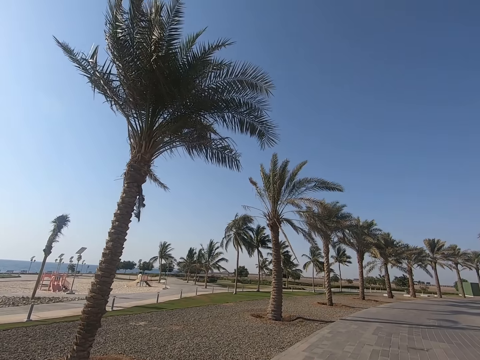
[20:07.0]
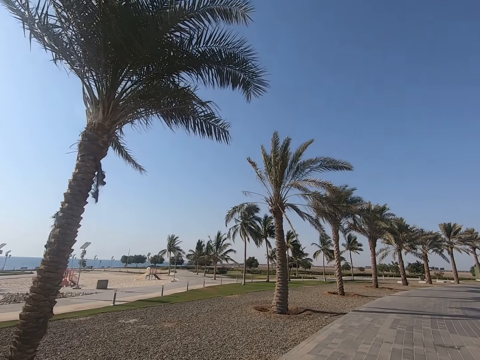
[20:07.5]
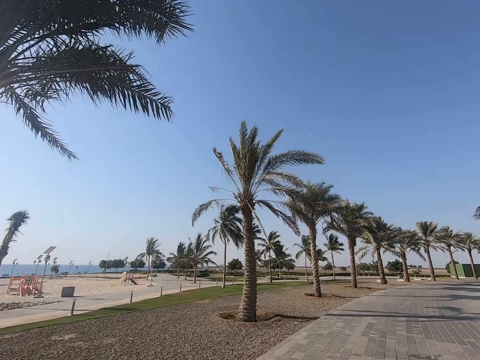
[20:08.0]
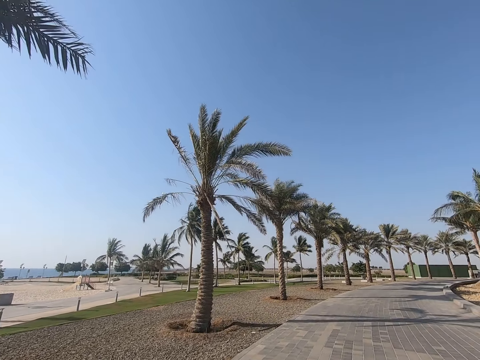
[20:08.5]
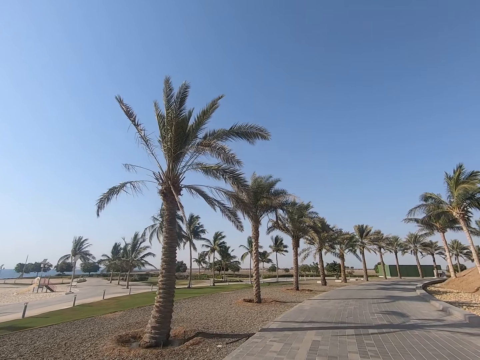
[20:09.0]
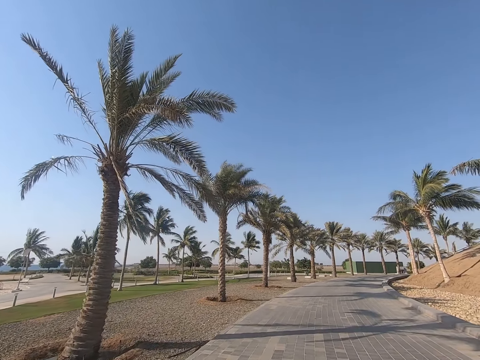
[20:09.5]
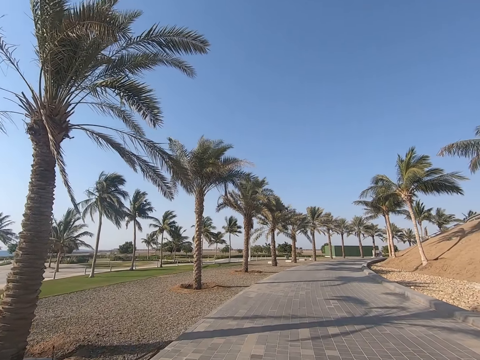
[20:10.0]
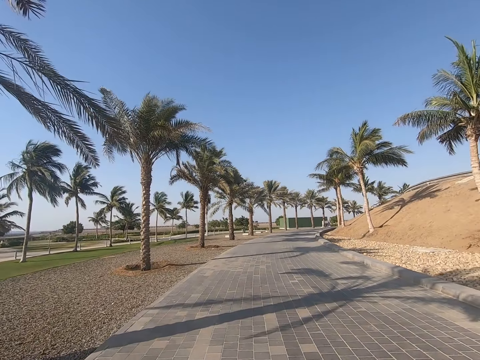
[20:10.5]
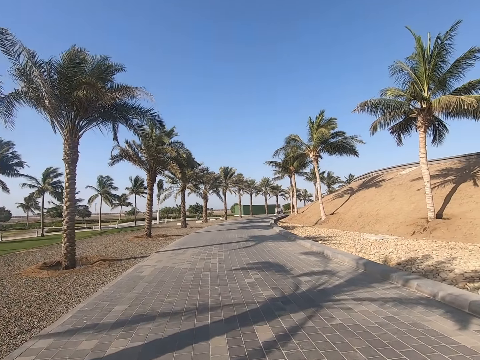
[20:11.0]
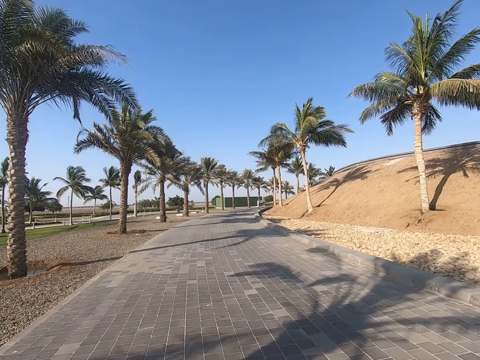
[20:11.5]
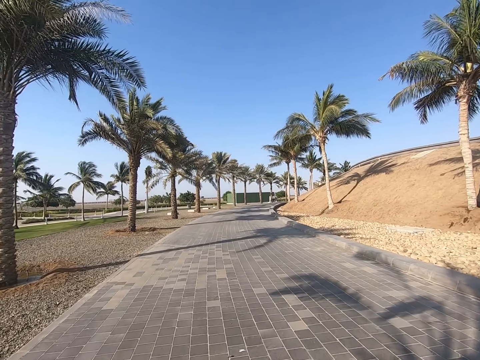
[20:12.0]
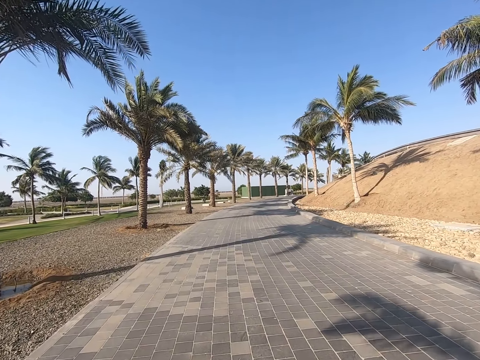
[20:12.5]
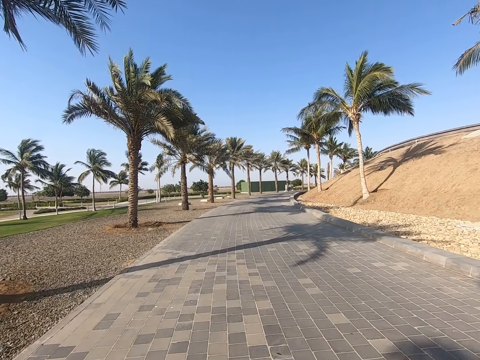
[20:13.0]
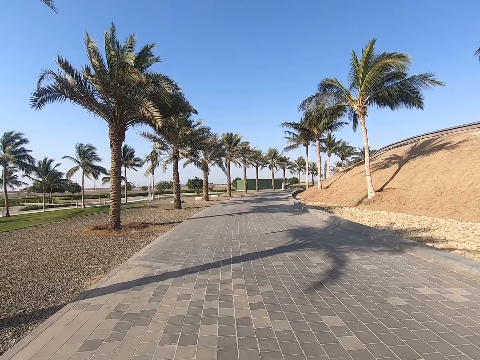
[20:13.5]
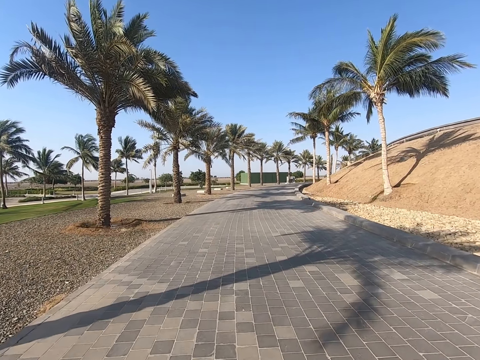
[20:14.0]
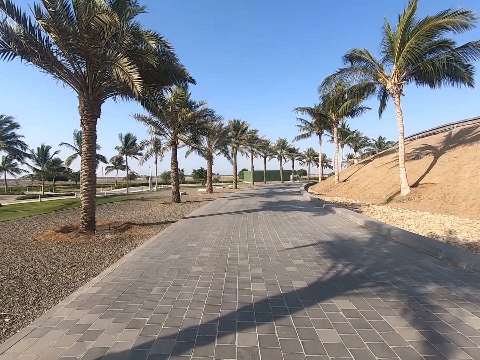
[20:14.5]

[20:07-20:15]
The camera wearer looks around. They ride on the road.

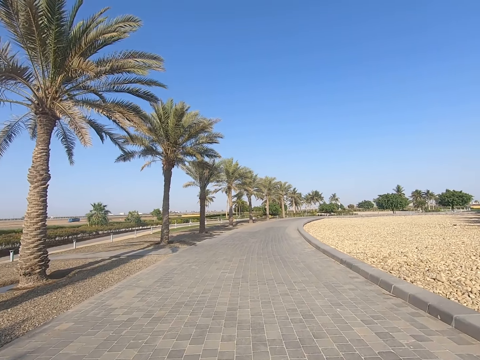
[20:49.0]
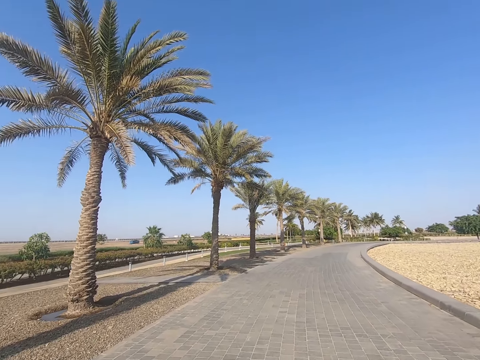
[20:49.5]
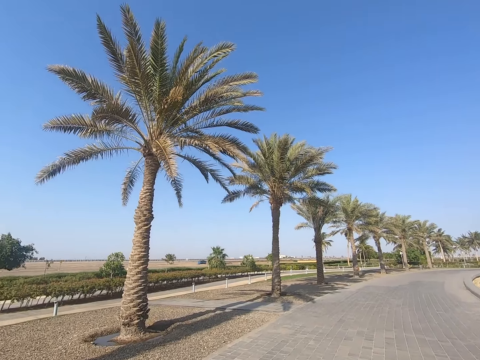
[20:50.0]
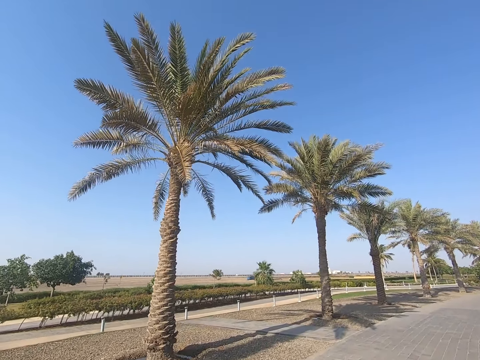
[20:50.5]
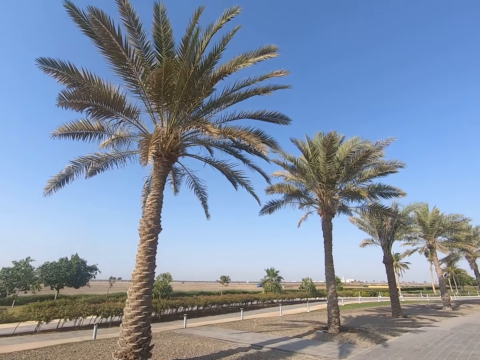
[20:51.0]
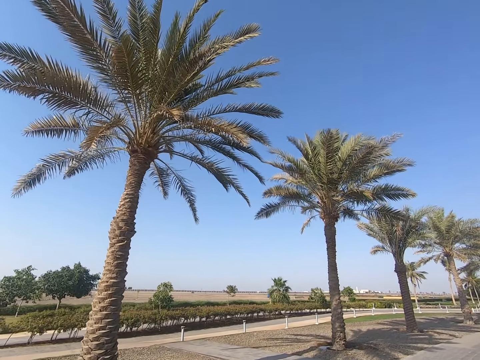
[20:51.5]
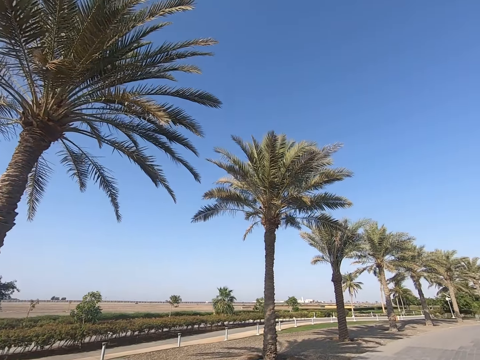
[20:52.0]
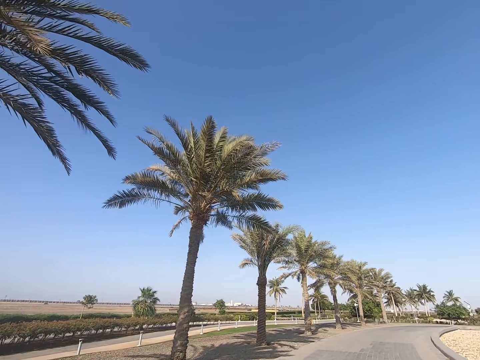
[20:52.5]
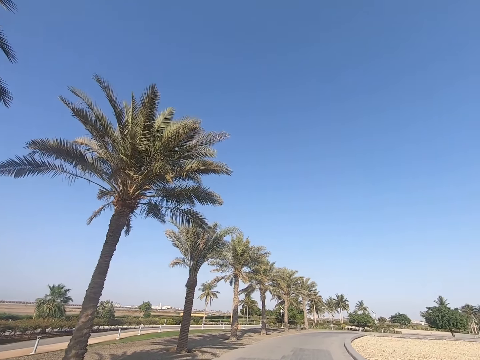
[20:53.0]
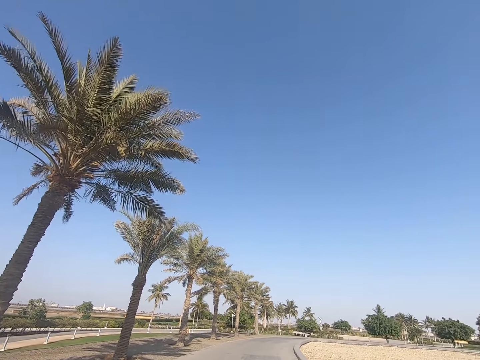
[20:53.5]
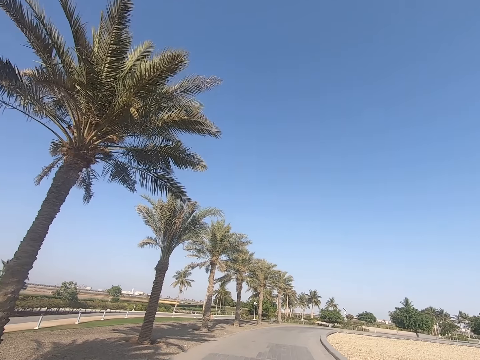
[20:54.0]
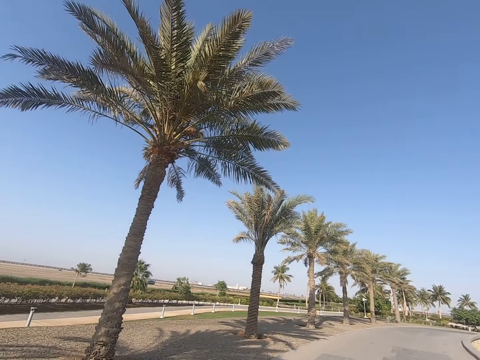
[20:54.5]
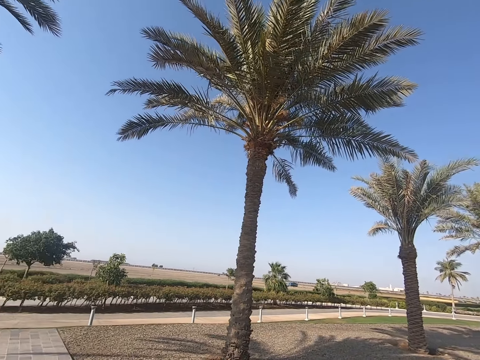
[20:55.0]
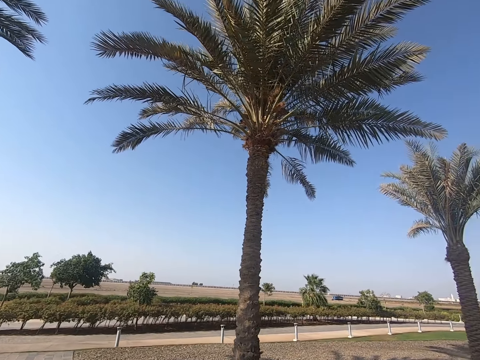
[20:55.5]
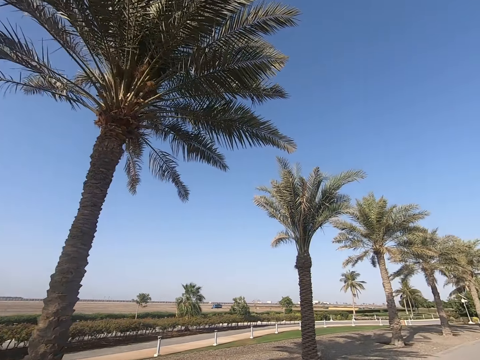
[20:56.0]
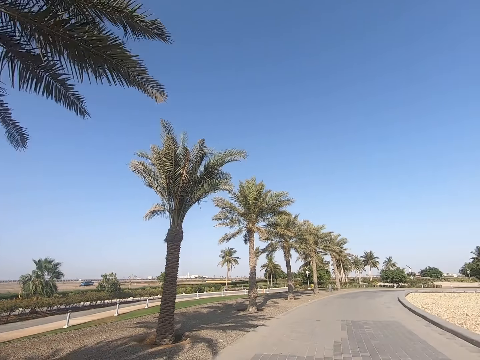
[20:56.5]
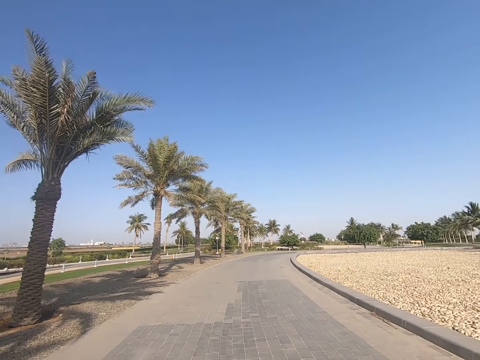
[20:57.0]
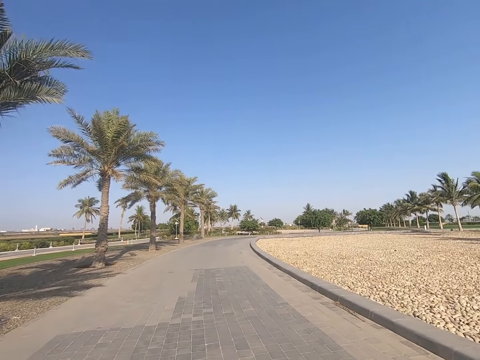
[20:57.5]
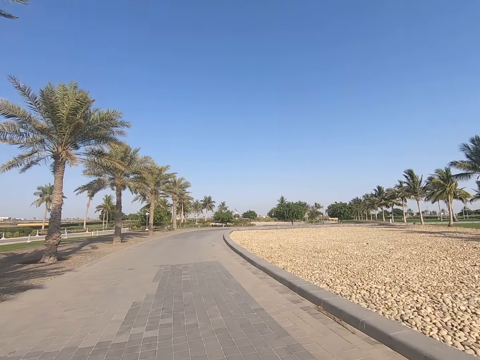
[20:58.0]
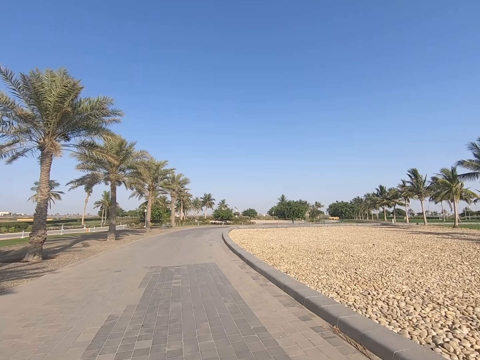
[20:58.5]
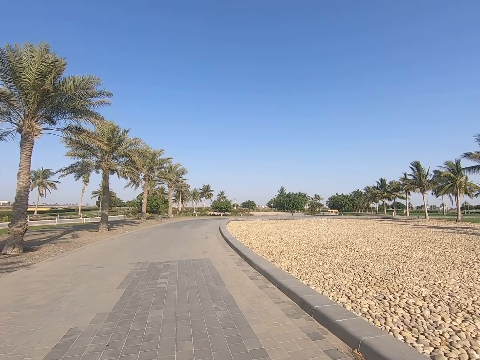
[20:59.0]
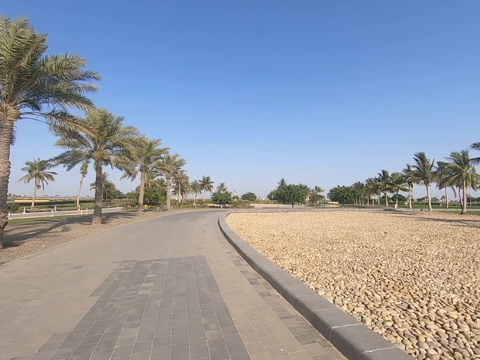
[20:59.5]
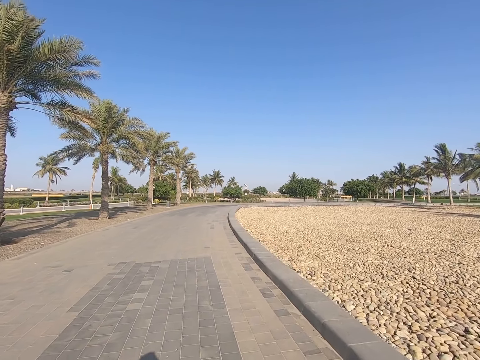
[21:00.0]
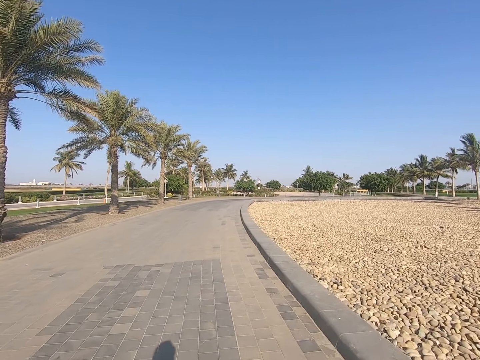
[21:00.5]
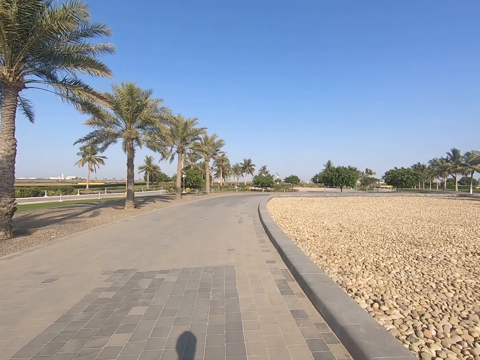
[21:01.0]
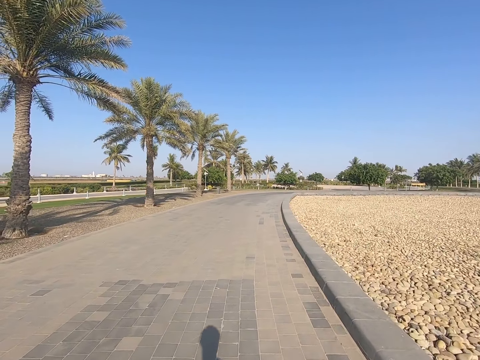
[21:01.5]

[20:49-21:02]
The camera wearer looks around. They ride on the road. They look around. They ride on the road.

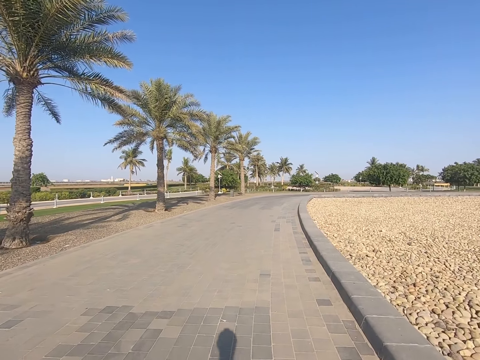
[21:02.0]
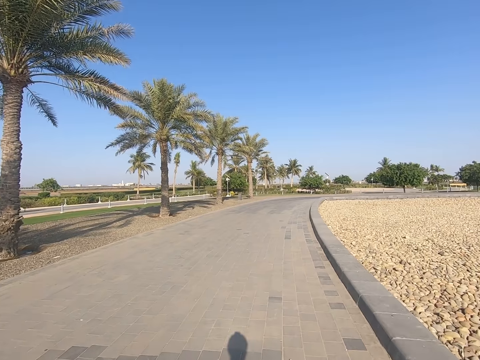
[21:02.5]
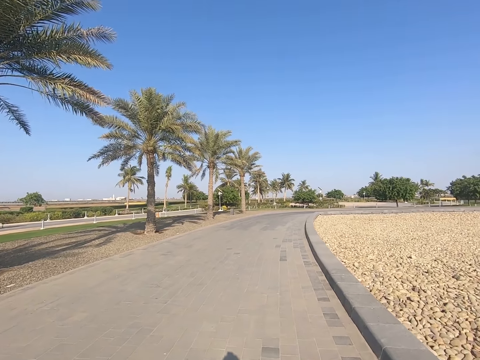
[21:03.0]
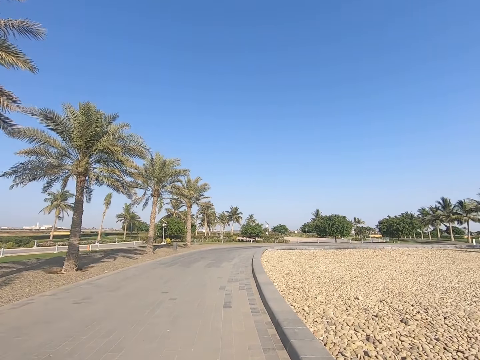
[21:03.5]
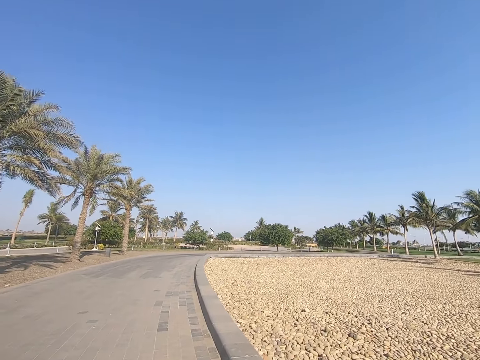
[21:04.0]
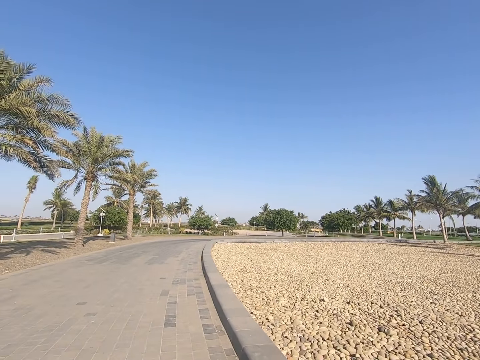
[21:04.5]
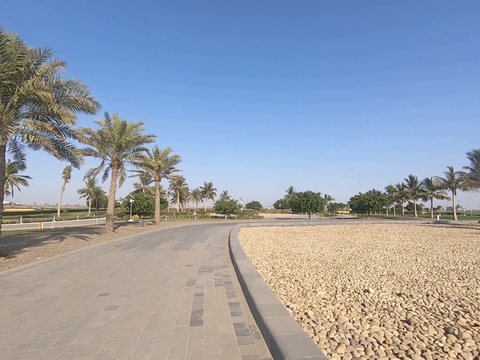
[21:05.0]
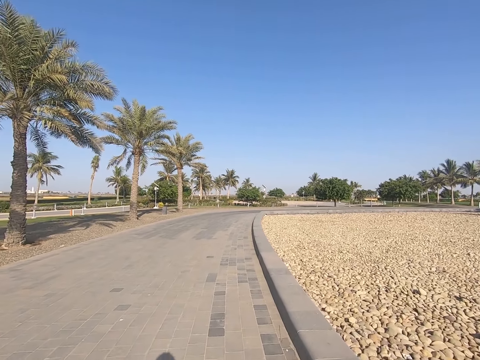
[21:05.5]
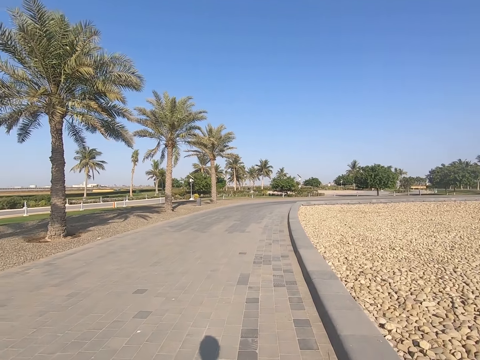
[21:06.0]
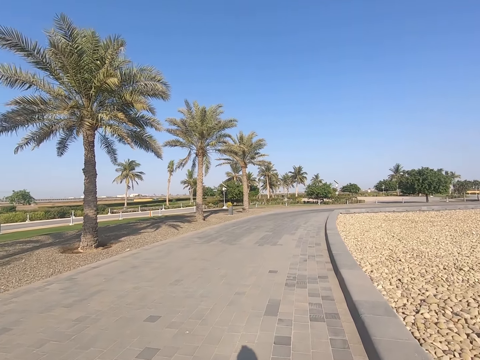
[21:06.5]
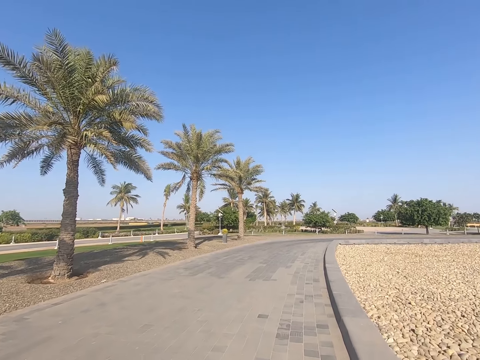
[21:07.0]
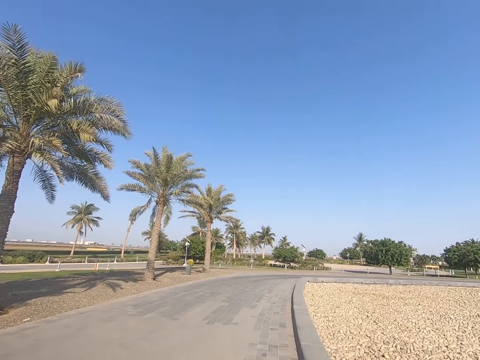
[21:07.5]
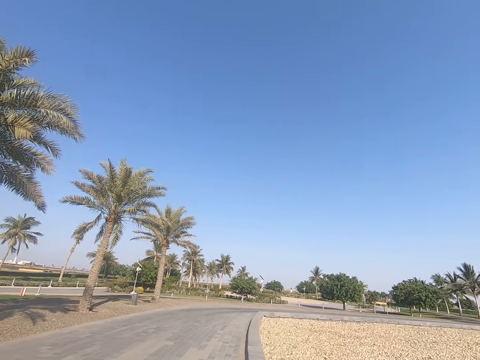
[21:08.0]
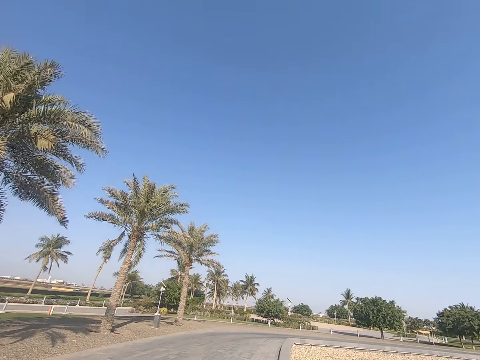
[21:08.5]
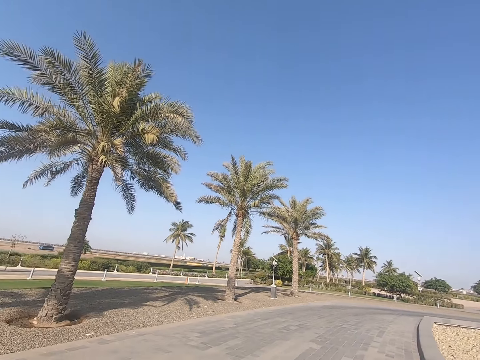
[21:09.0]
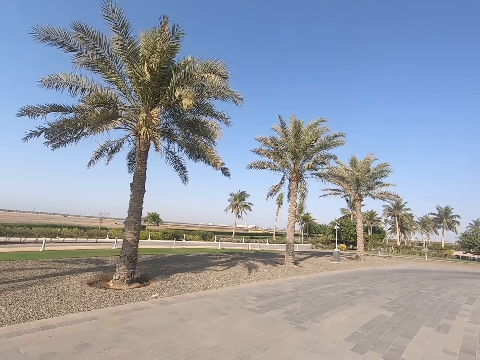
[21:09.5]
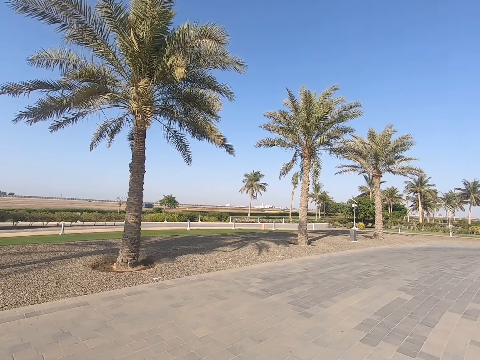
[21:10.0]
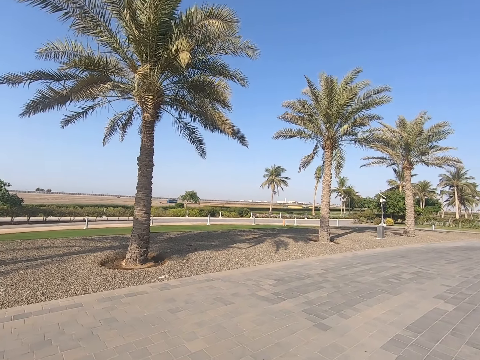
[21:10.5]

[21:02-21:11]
The camera wearer looks around.
